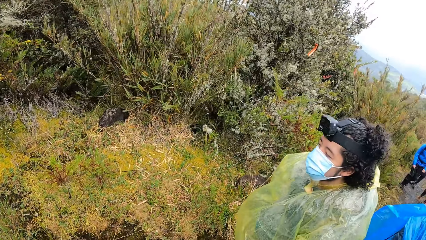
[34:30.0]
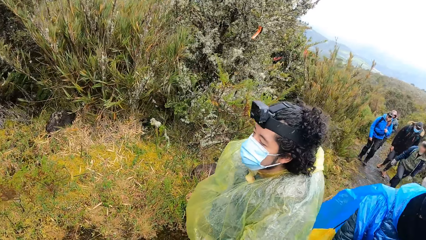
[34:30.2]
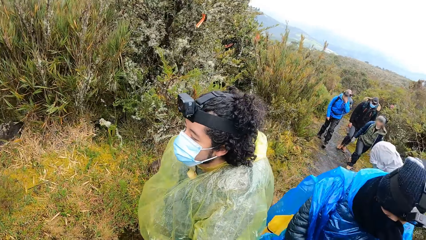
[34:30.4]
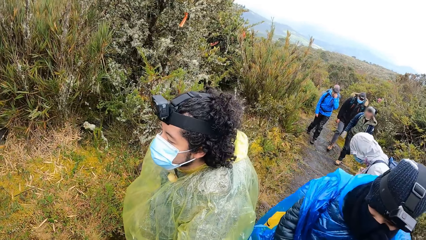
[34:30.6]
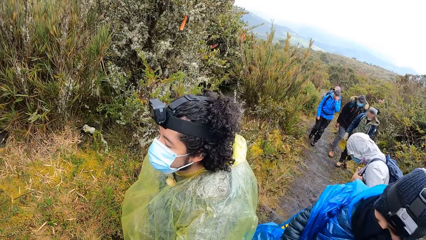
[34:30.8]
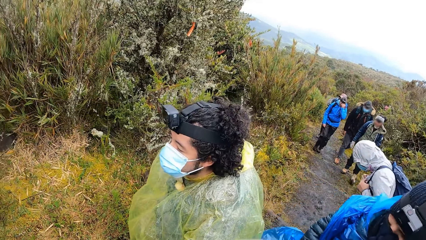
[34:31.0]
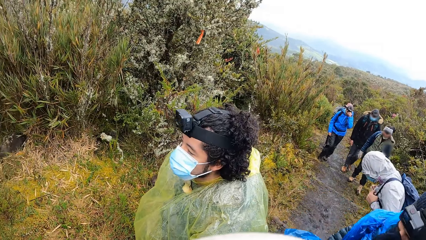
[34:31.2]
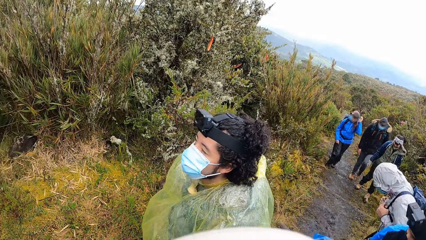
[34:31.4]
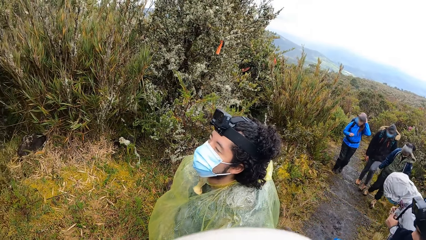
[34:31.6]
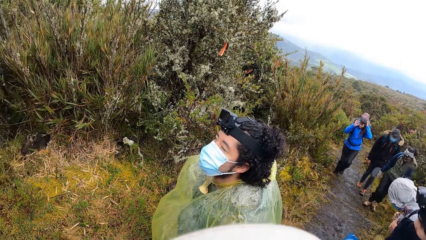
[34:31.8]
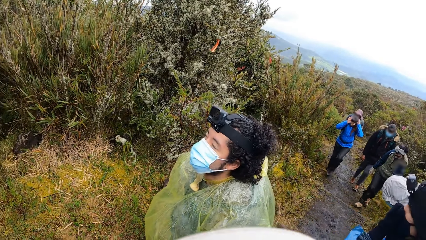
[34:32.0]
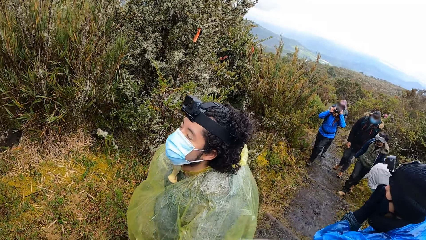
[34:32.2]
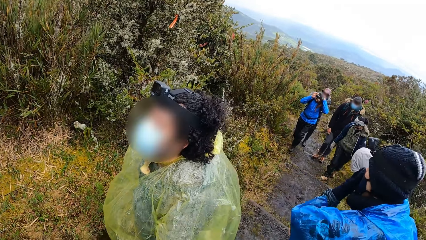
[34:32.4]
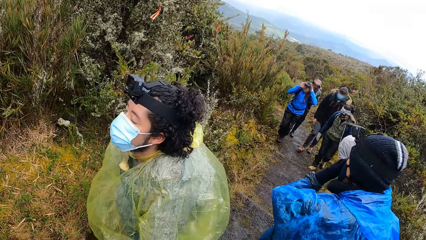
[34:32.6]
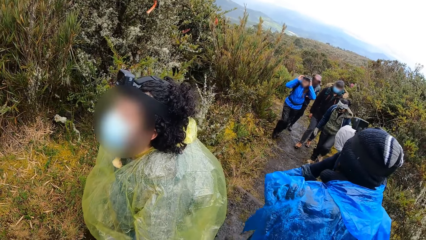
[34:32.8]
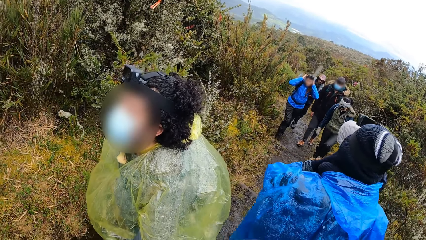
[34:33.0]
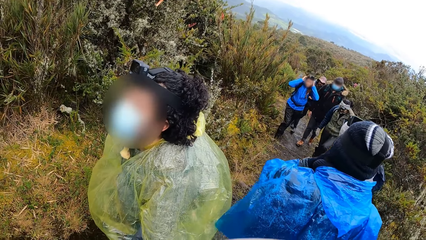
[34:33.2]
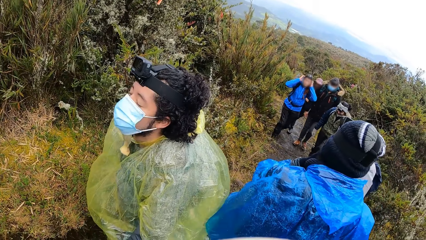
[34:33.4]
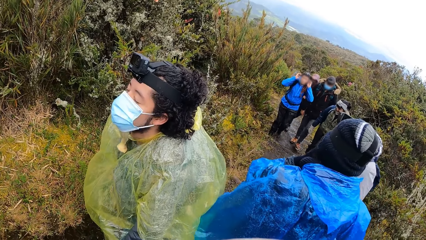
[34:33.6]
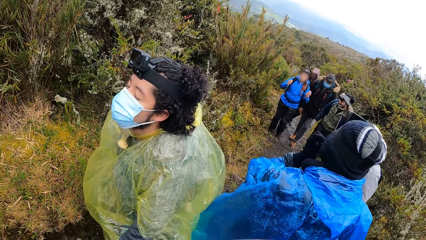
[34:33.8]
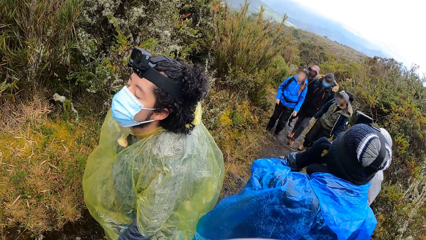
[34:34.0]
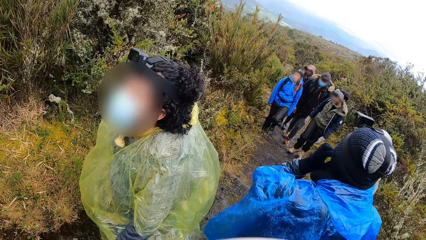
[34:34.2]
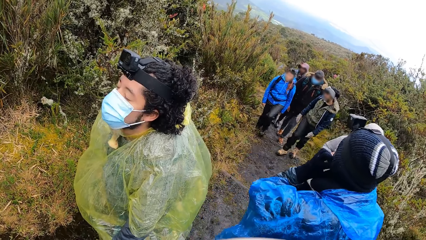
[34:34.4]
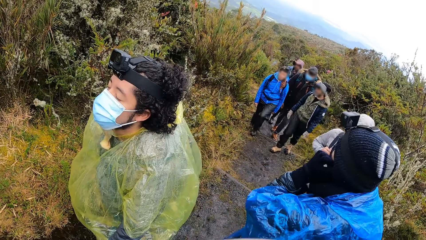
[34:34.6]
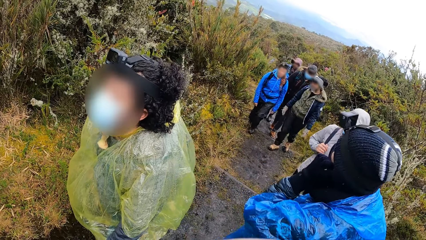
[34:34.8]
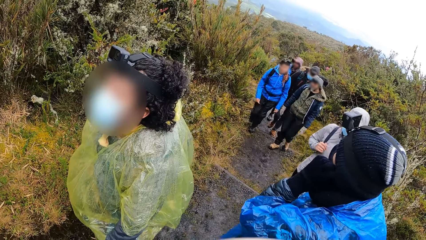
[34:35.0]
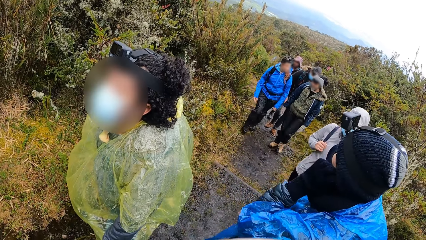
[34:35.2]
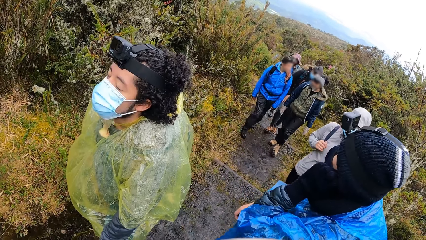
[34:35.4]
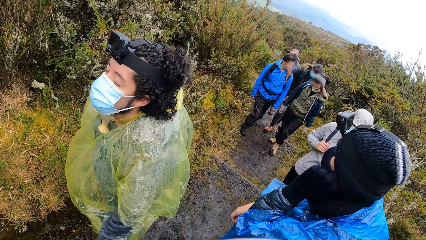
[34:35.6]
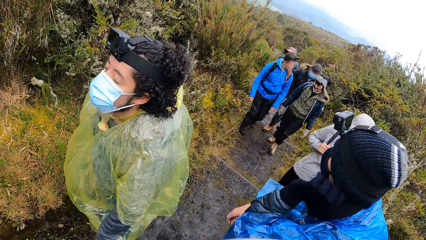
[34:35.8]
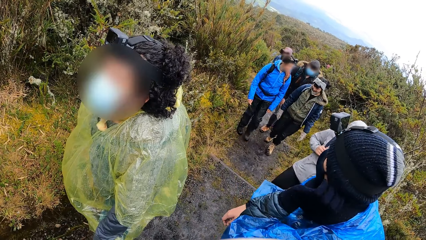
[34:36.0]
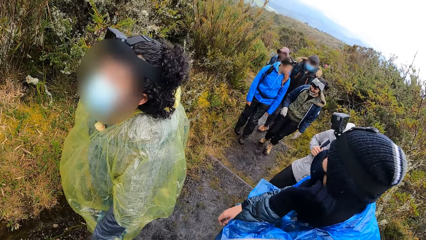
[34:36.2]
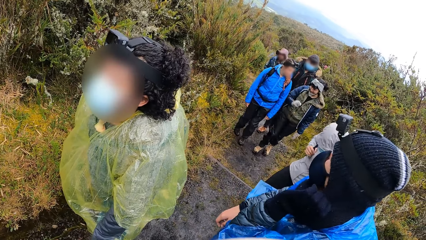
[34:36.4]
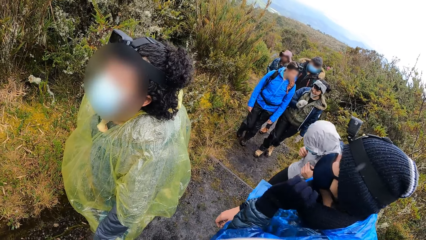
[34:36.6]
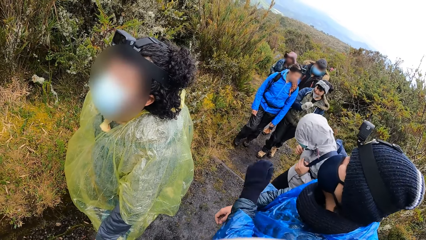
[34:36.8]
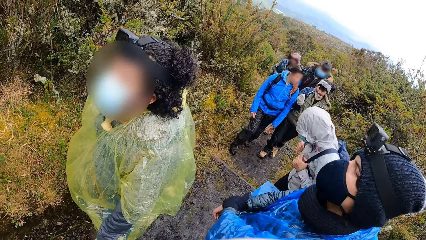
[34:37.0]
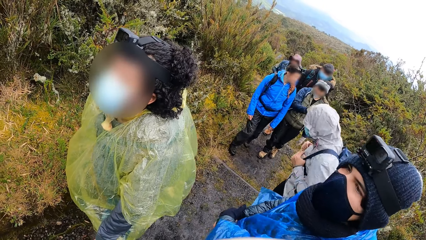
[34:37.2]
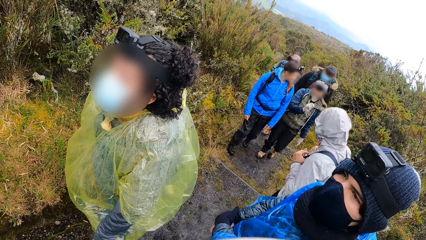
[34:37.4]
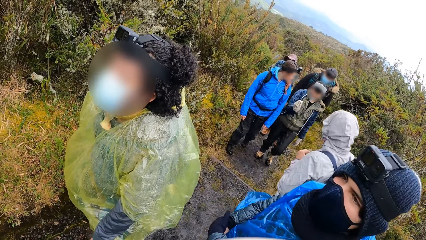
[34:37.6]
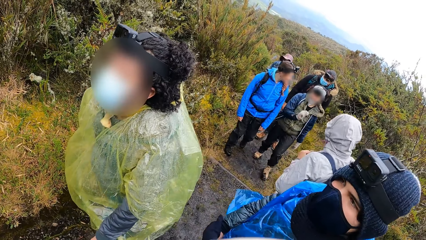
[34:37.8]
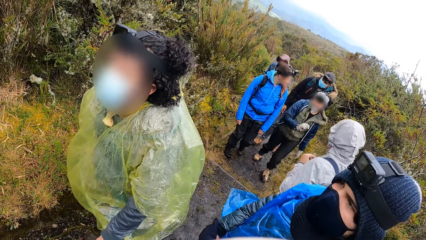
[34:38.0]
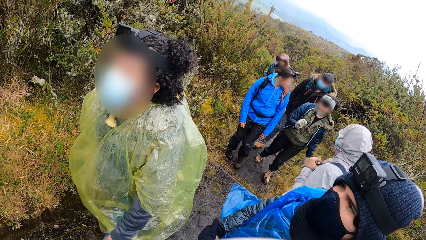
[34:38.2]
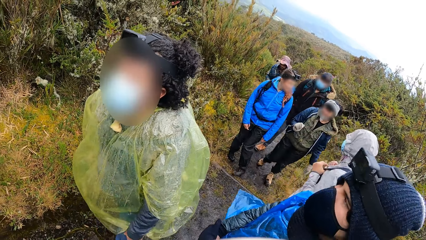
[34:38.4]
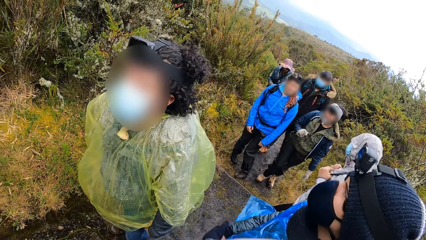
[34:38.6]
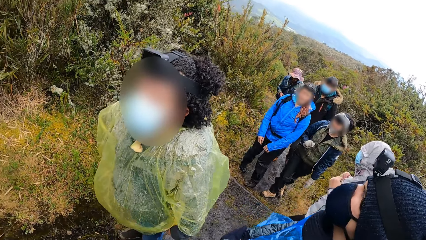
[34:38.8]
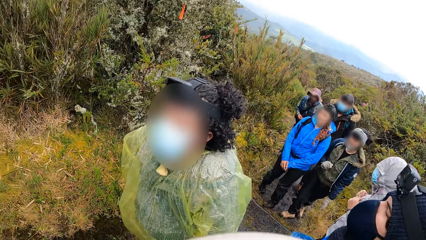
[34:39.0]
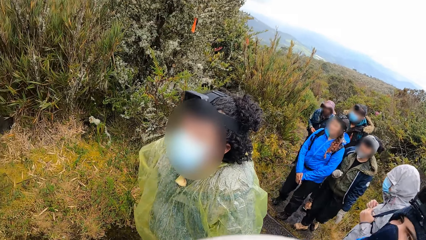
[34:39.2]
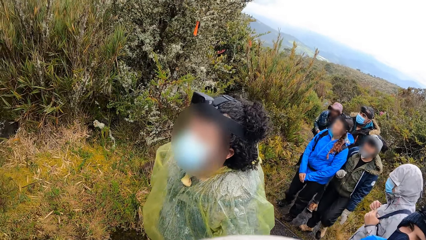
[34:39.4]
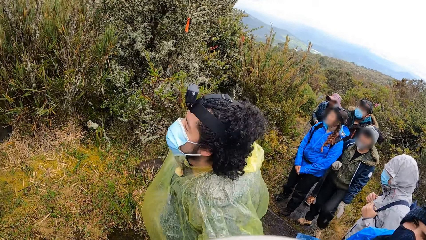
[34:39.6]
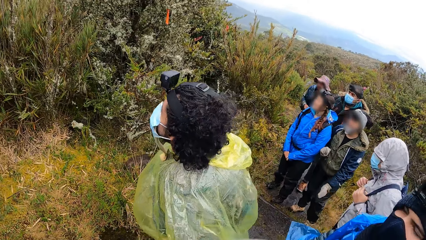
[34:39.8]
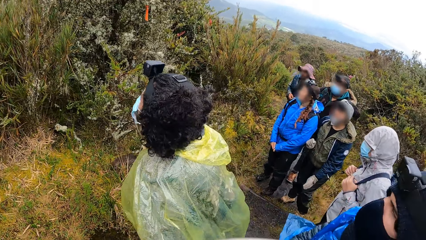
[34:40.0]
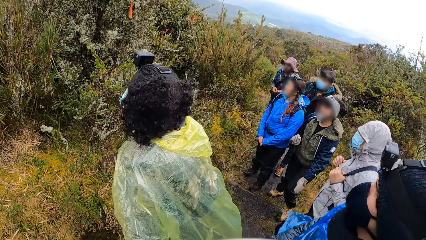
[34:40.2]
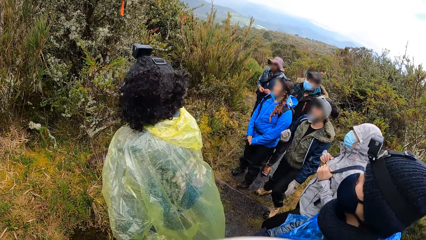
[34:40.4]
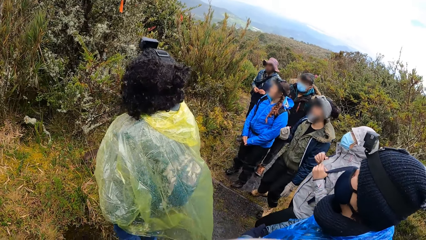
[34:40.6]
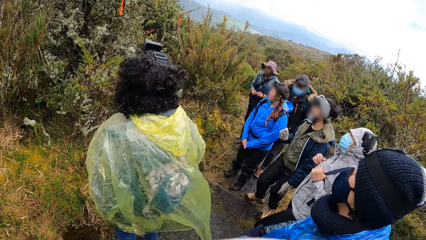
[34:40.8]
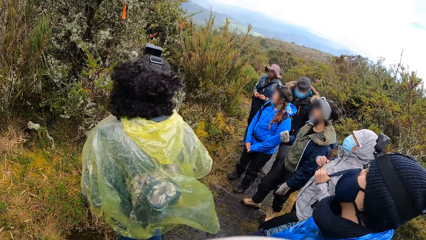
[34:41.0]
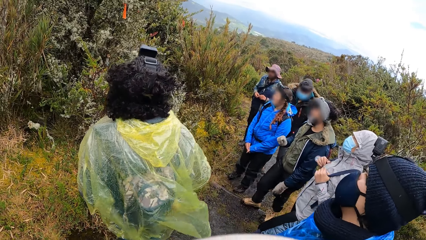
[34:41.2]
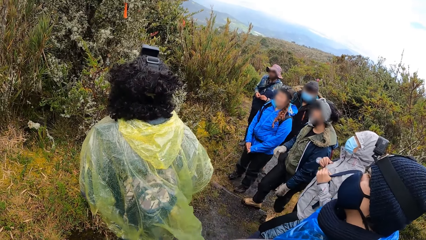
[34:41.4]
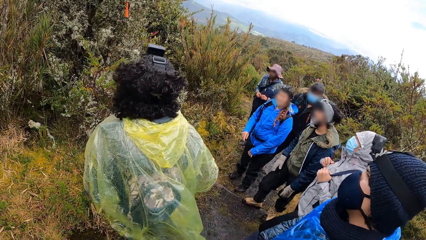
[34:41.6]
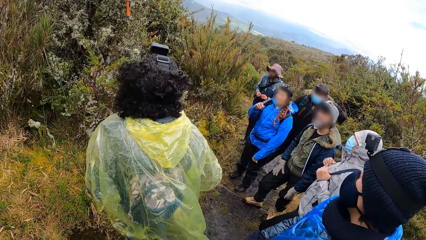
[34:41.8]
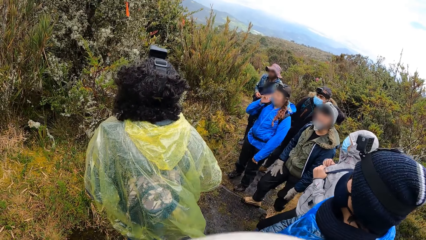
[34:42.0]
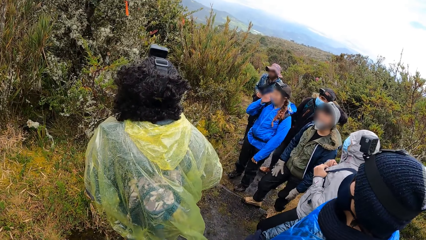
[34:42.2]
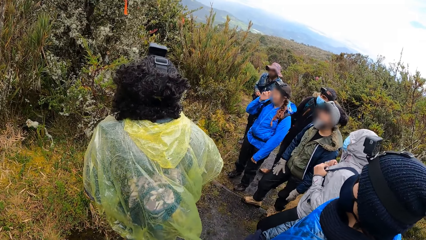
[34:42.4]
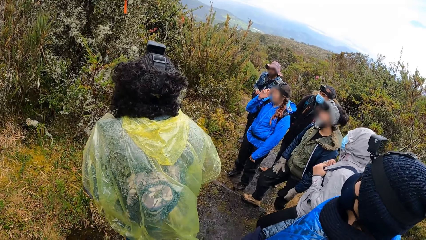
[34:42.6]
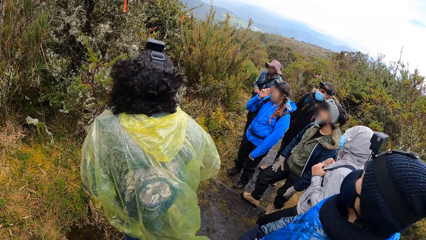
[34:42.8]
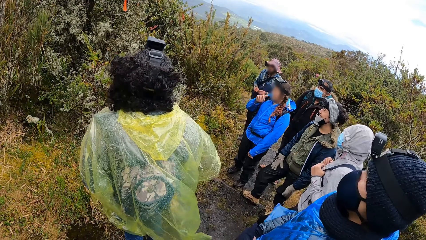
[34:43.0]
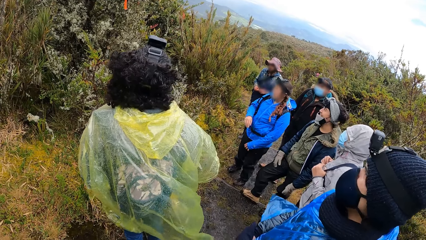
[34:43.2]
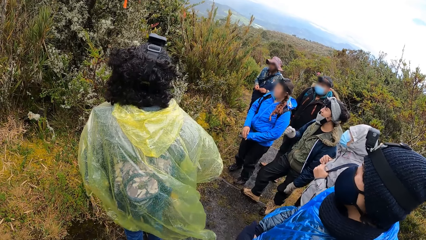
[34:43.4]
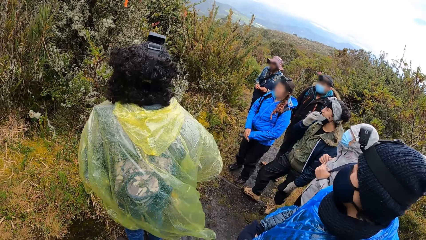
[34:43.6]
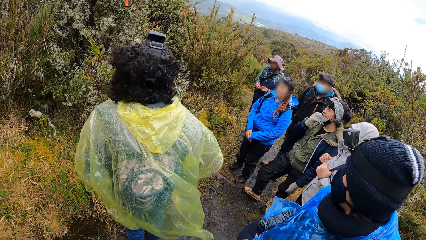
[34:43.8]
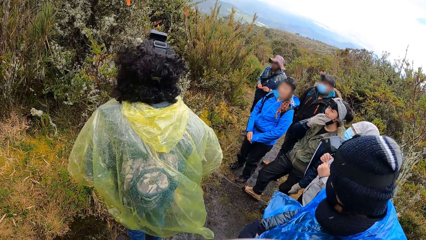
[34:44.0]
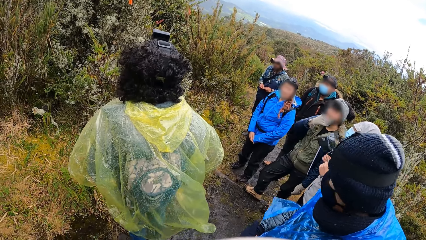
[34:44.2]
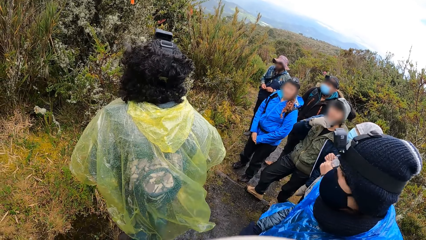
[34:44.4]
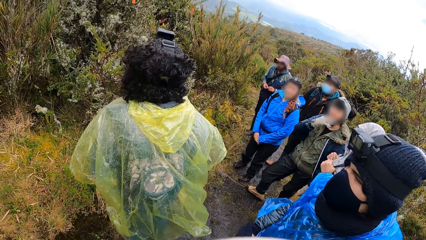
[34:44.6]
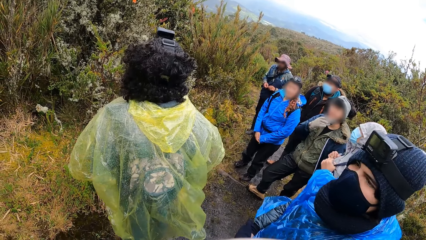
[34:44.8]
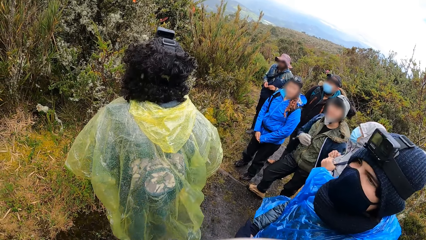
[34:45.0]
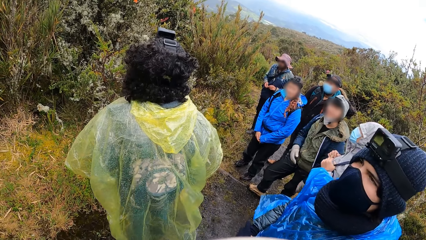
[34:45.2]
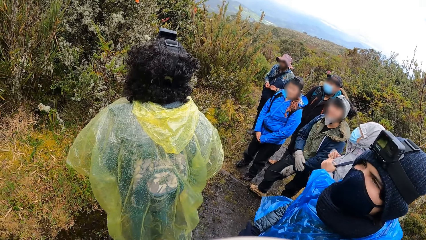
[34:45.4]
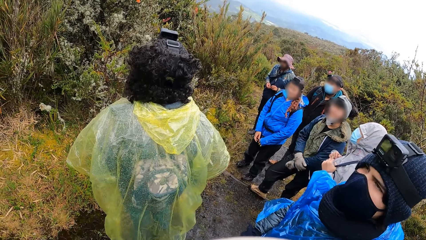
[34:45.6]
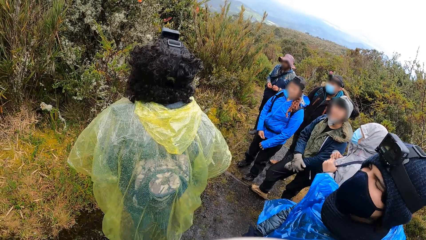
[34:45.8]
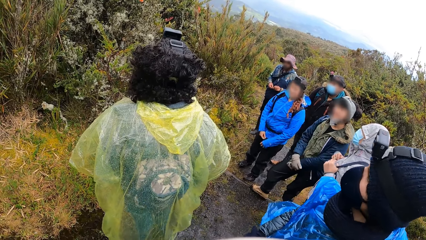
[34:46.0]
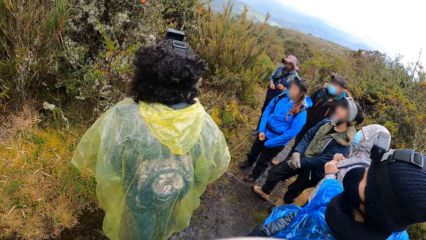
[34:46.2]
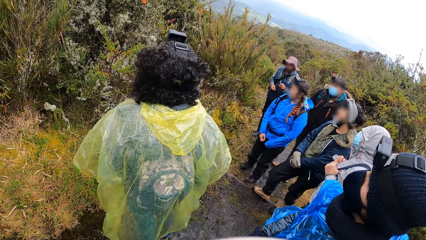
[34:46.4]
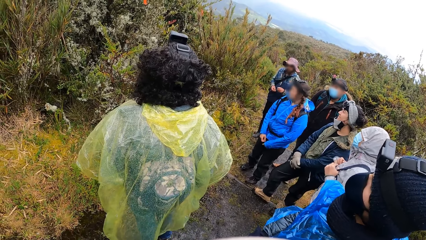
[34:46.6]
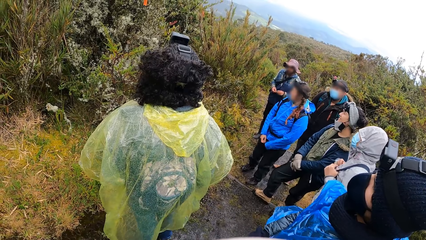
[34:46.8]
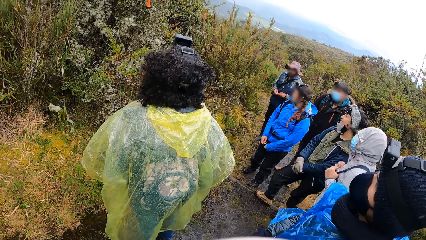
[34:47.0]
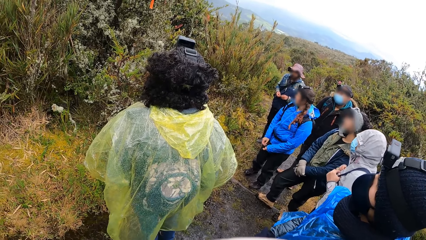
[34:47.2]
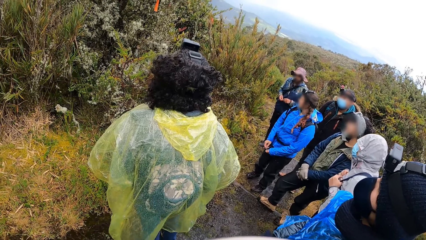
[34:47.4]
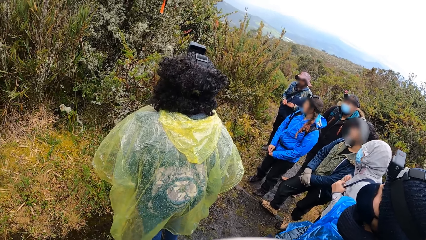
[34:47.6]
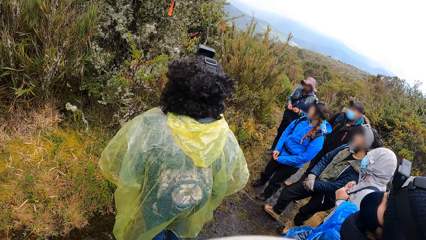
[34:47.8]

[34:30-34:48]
The camera wearer looks around.
